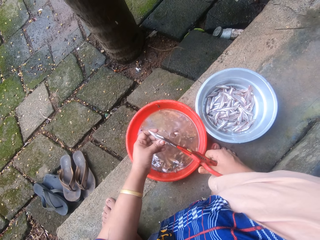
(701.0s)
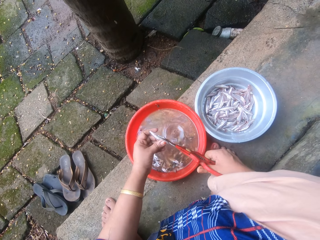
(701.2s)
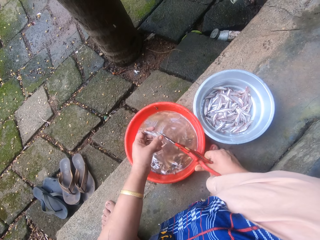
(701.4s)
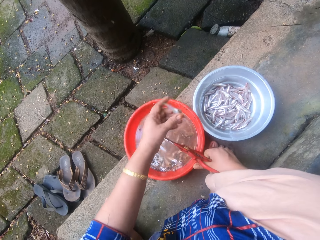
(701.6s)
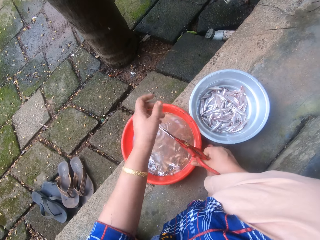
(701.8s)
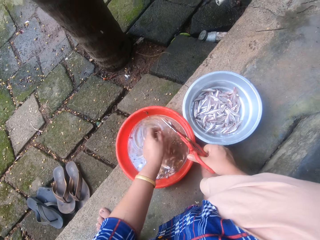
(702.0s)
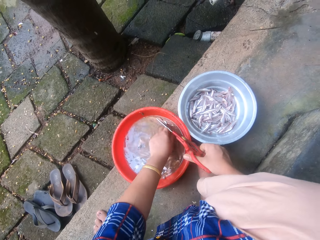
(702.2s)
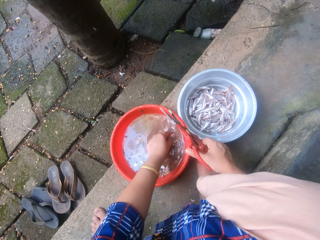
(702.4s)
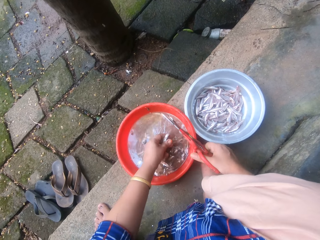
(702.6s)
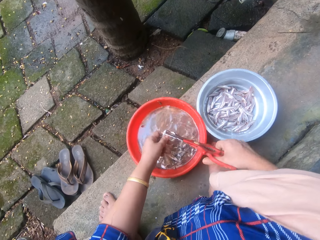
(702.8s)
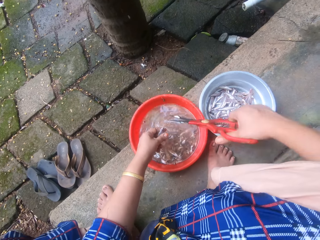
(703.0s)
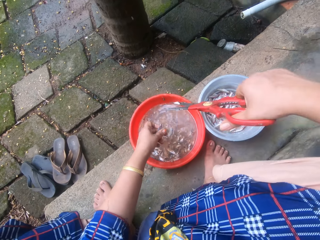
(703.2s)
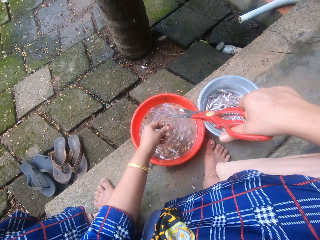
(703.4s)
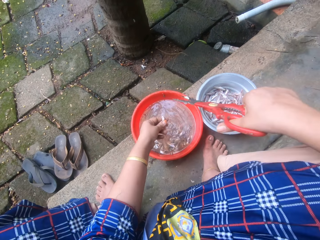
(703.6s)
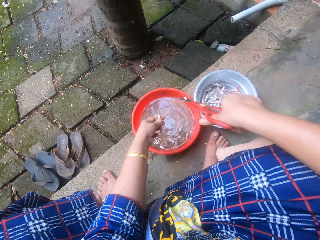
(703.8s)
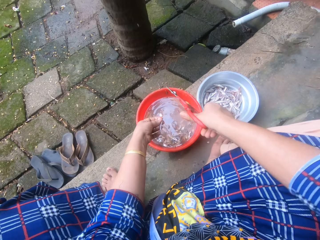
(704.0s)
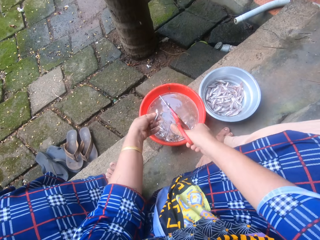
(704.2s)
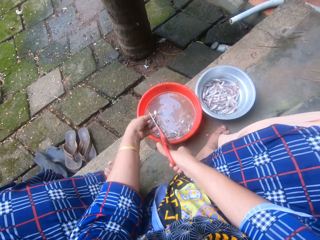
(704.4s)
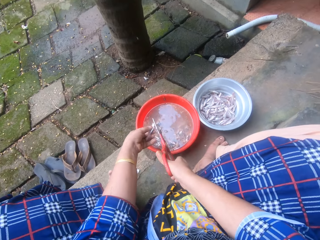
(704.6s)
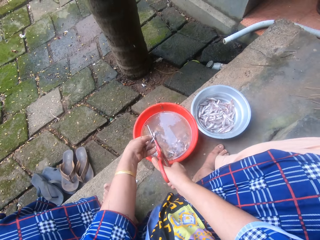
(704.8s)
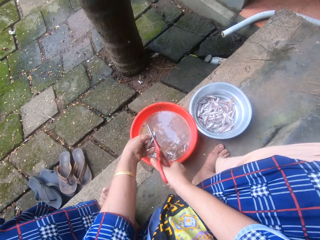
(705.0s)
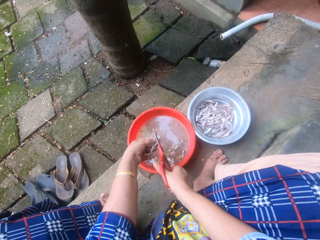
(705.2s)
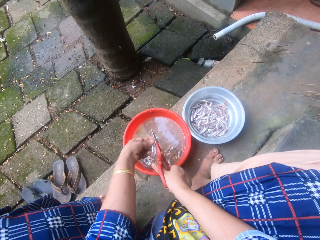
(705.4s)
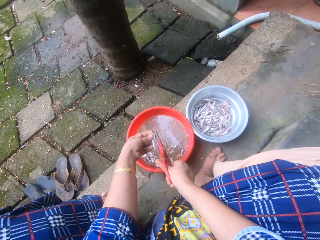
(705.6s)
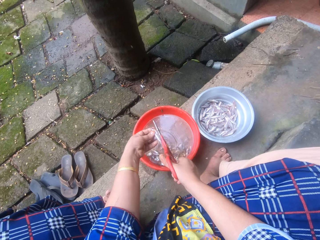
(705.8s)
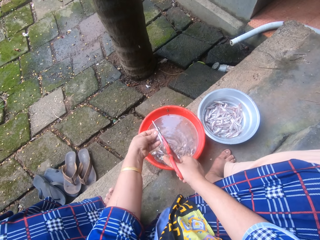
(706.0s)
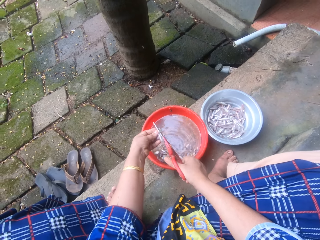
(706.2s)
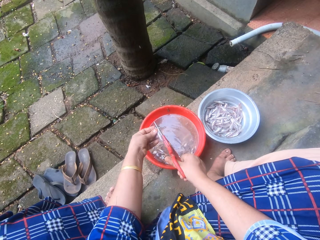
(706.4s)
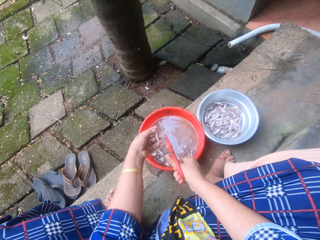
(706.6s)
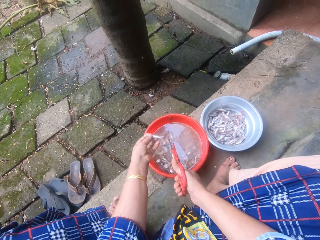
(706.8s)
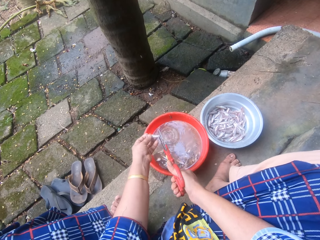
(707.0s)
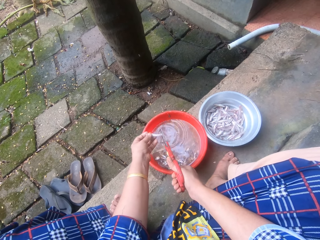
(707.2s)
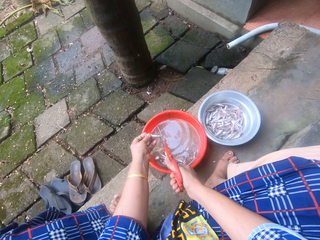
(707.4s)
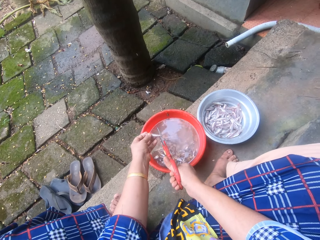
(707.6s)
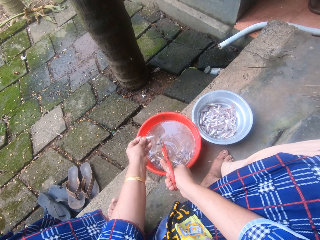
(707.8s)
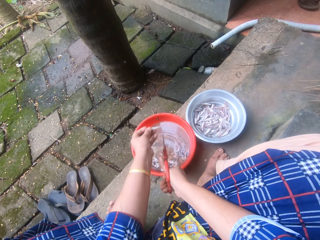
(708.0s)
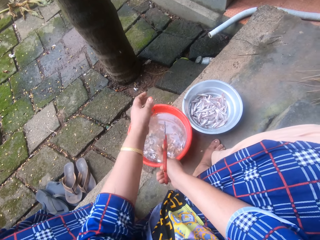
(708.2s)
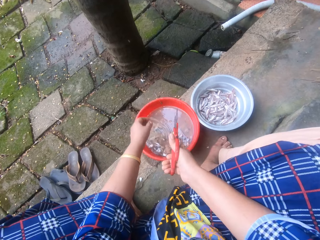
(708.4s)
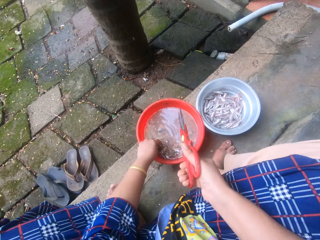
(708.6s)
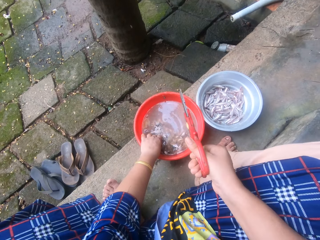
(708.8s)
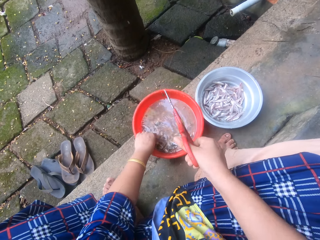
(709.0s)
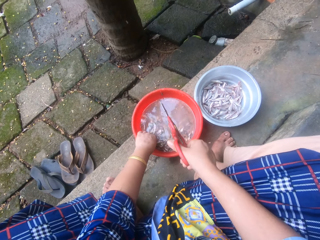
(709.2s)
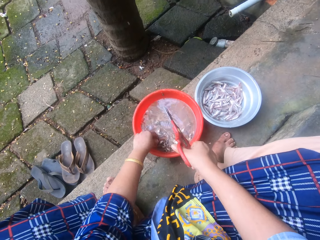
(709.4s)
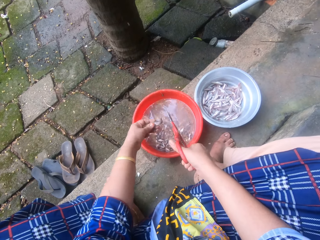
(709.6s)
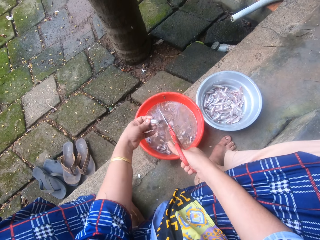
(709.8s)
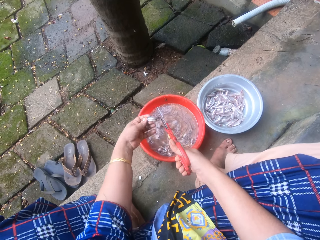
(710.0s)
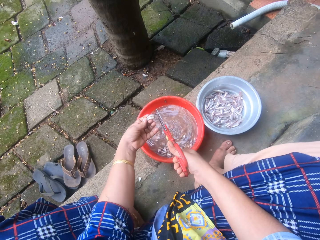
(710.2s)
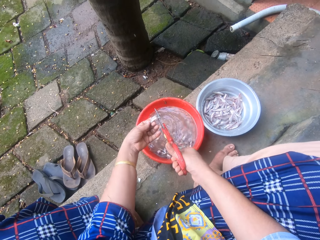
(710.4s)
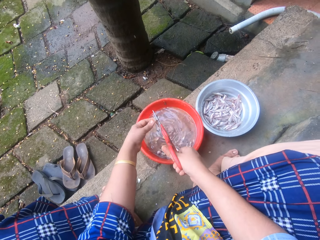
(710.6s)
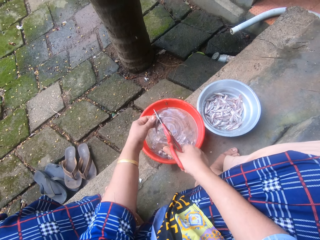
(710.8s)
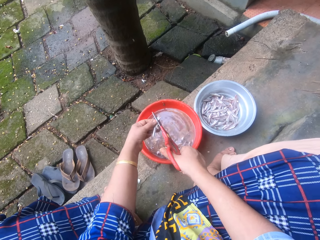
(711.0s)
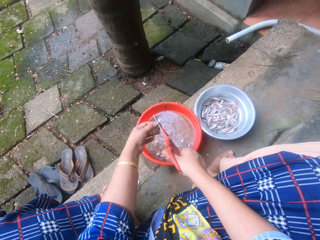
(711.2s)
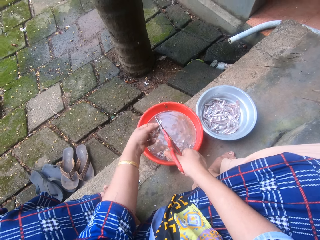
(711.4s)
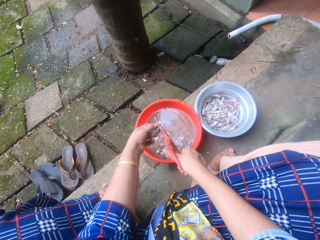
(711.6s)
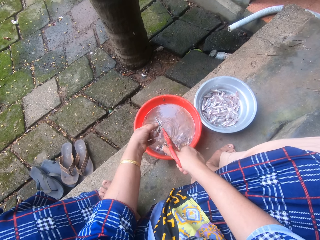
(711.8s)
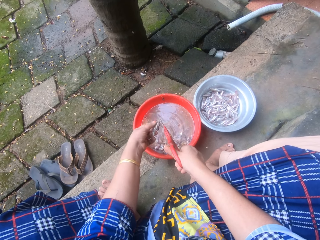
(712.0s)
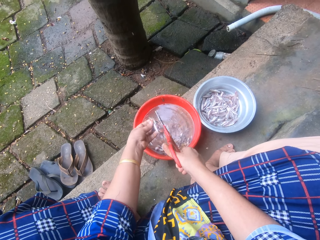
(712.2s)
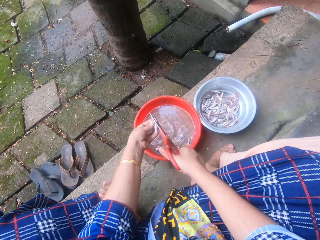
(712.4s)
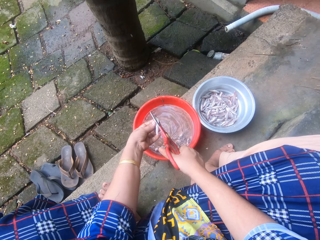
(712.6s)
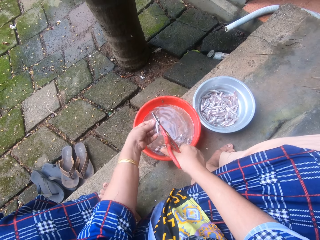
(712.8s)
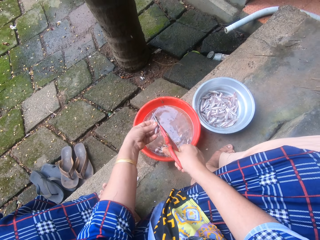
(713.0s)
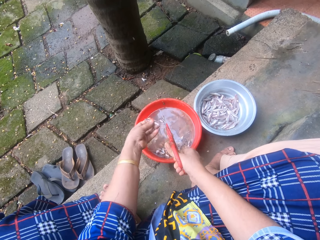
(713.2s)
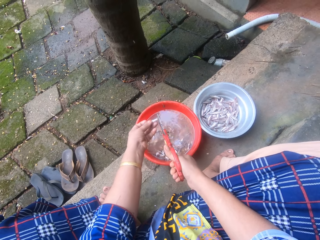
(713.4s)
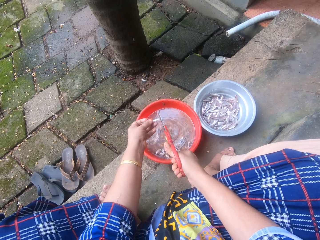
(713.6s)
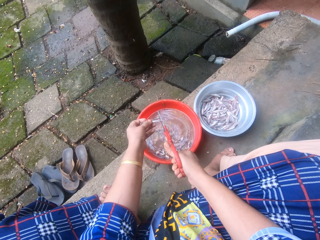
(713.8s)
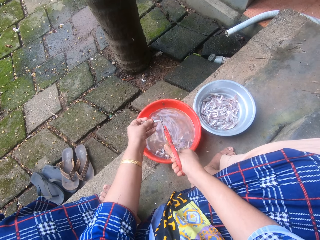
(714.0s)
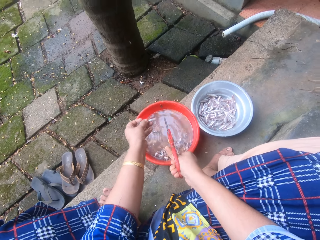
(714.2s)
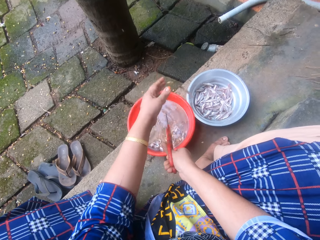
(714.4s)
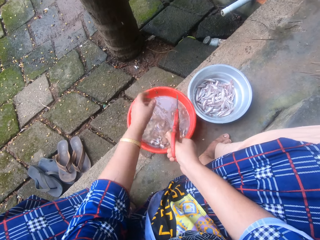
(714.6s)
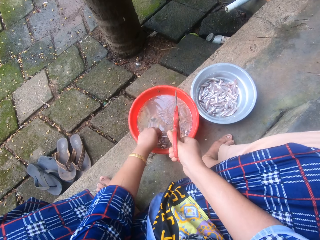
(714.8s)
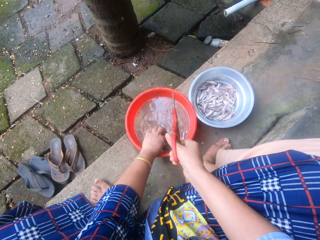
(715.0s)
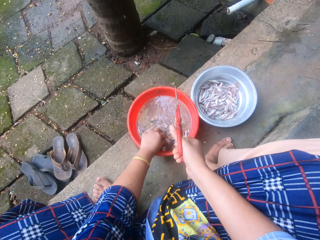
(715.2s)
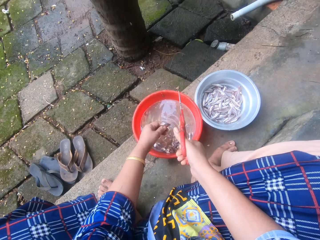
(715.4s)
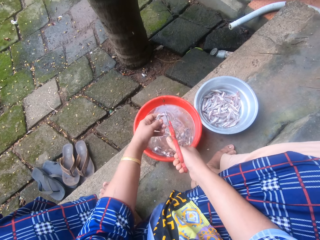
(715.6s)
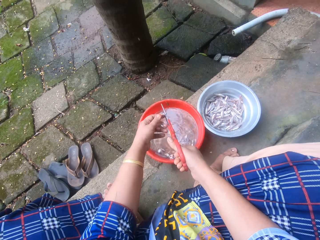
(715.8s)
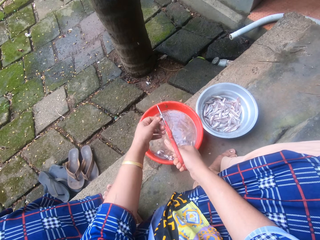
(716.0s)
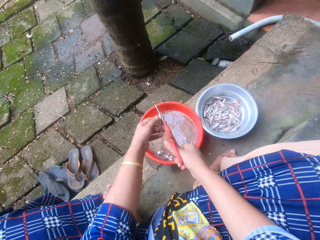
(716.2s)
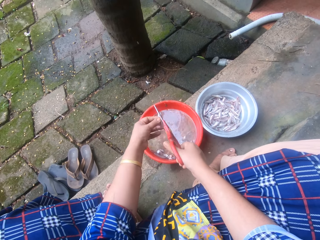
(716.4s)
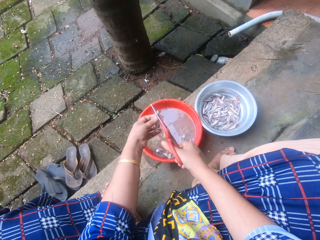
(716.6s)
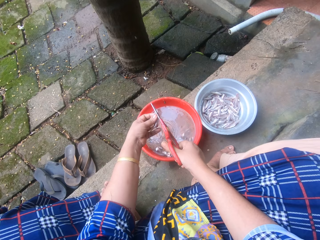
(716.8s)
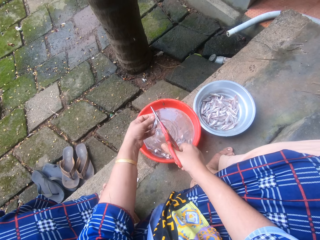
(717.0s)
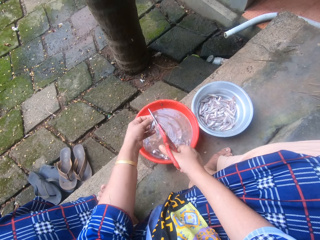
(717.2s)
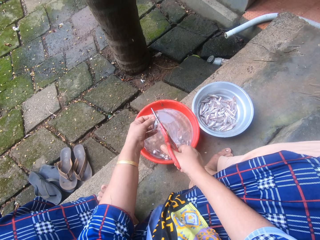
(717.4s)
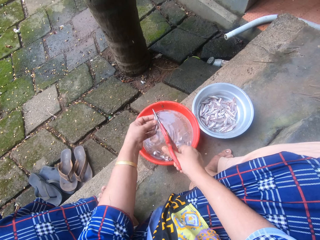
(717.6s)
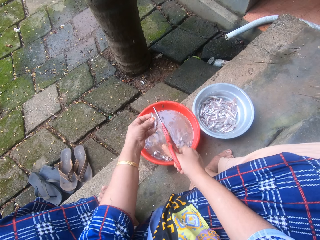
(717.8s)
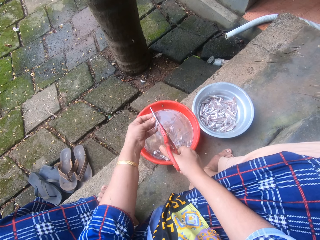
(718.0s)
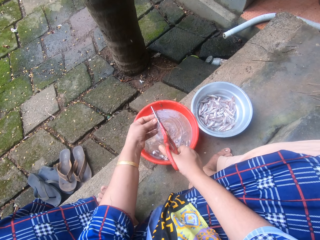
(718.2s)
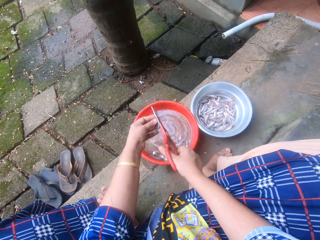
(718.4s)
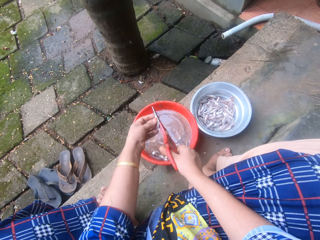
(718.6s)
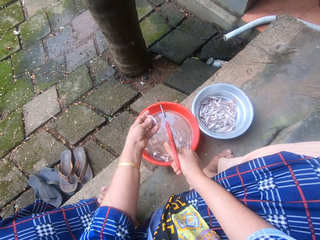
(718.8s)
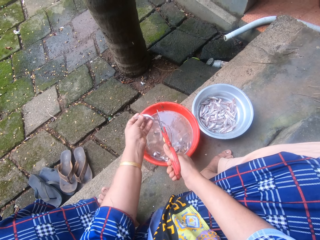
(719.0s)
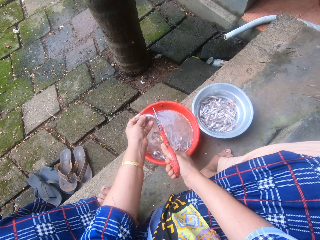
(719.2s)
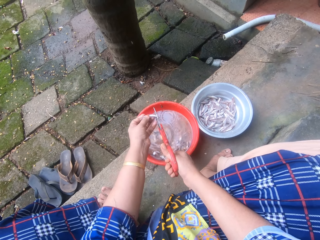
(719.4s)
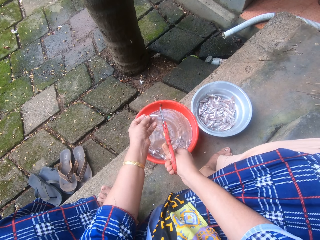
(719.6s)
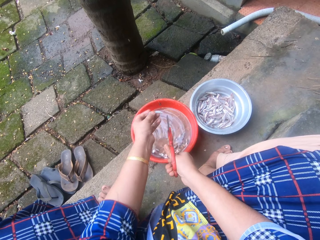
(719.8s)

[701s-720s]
The camera wearer cuts the head of the fish. She throws the sand eel into the metal bowl sieve. She picks a sand eel from the bowl of sand eels with her left hand. She trims the head and tail of the sand eel with the scissors. She throws the sand eel into the metal bowl sieve. She picks a sand eel from the bowl of sand eels with her left hand. She holds the fish. She trims the head and tail of the sand eel with the scissors. She cuts the fish's tail. She throws the sand eel into the metal bowl sieve. She picks a sand eel from the bowl of sand eels with her left hand. She trims the head and tail of the sand eel with the scissors.

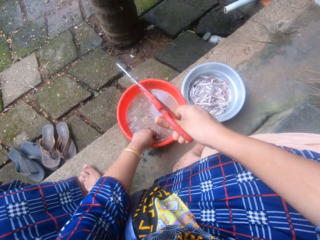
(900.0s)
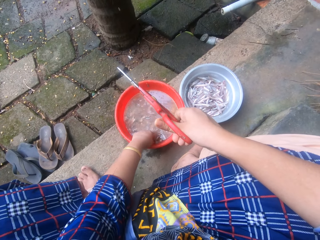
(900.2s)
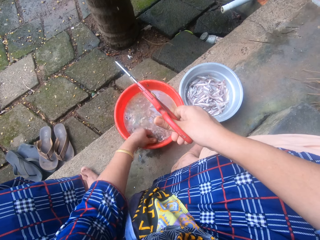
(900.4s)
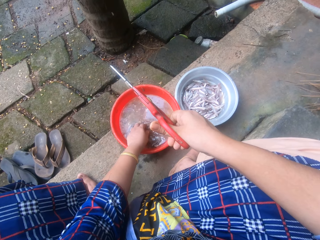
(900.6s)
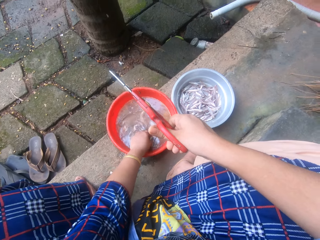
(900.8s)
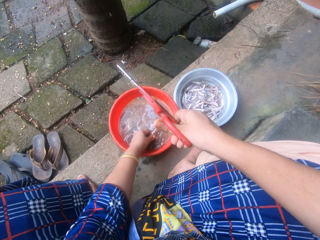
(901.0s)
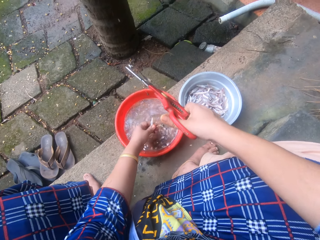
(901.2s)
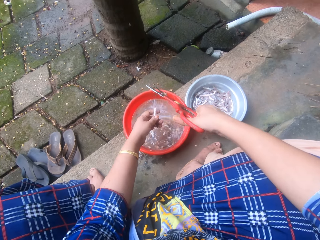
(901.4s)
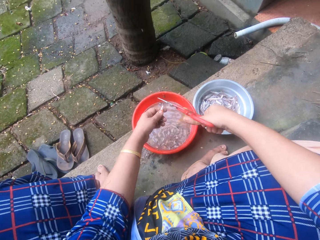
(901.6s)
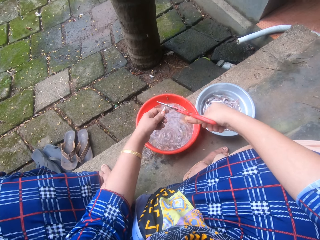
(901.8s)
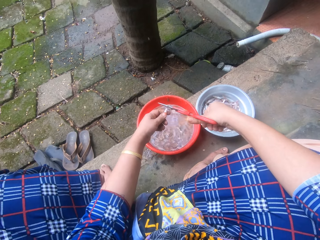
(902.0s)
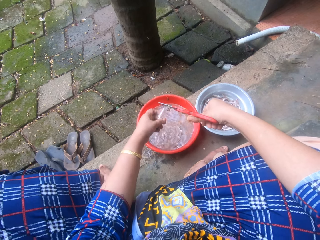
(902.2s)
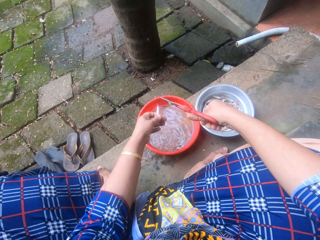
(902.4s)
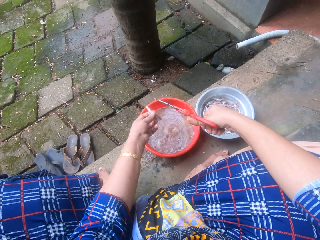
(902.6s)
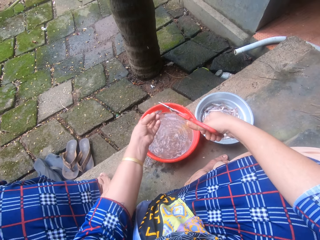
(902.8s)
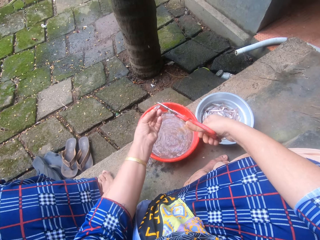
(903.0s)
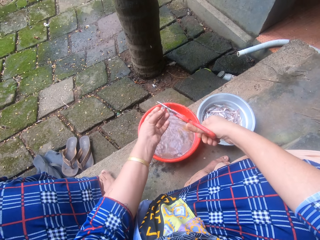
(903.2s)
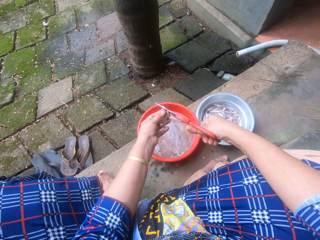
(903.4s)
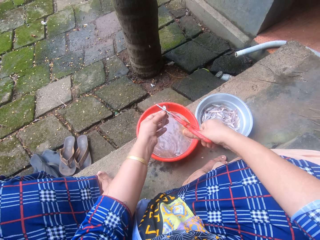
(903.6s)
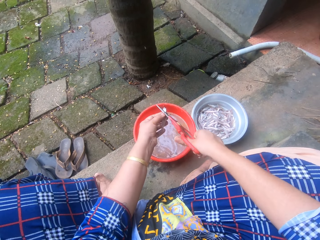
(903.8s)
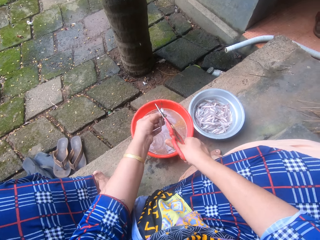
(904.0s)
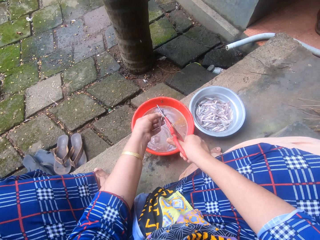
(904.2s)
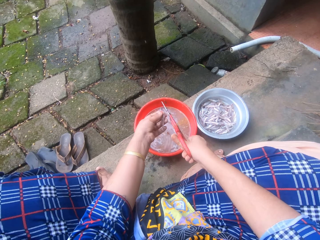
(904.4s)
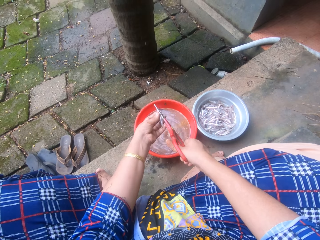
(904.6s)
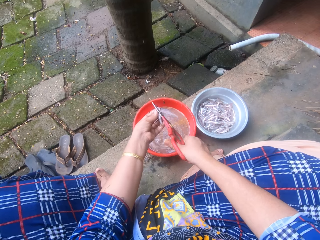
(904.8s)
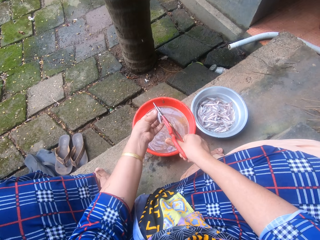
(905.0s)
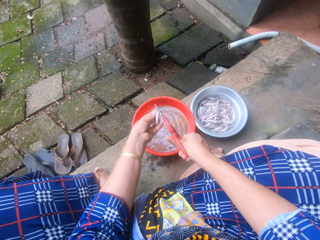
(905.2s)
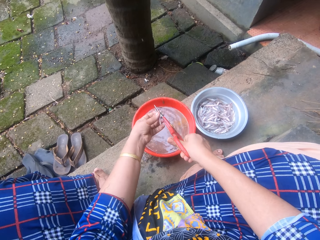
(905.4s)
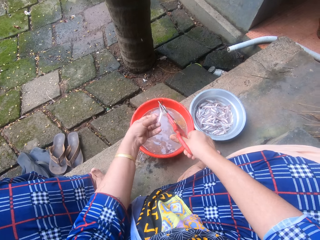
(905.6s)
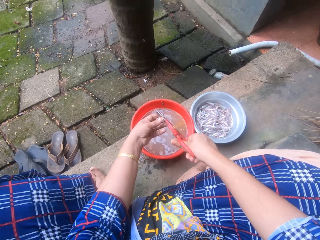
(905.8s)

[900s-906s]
The camera wearer picks another fish from the red bowl with her left hand. She trims the fish with the scissors. She cuts the fish using the scissors. She cuts the fish using the scissors again.
